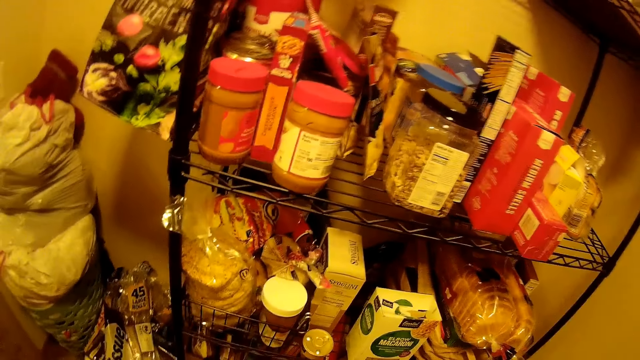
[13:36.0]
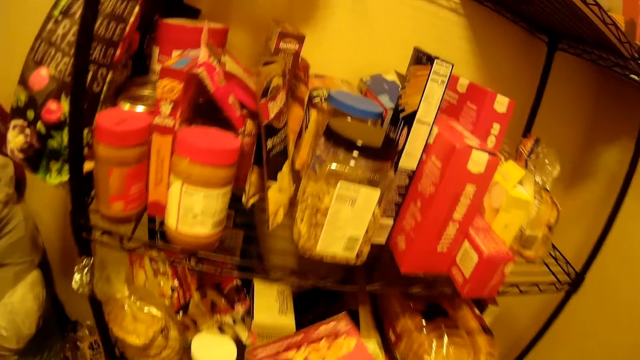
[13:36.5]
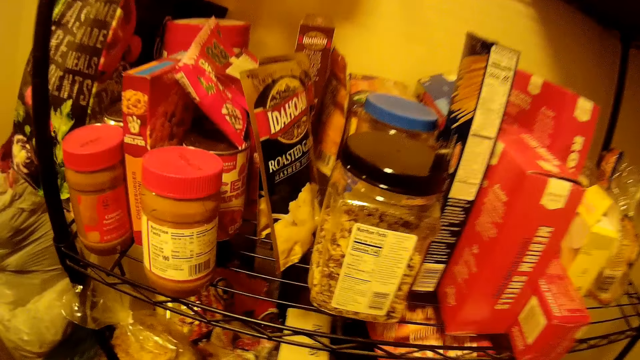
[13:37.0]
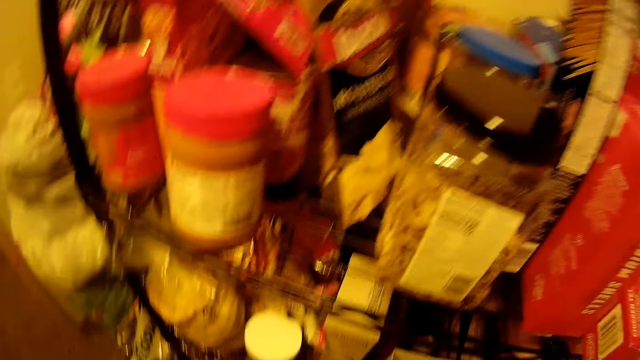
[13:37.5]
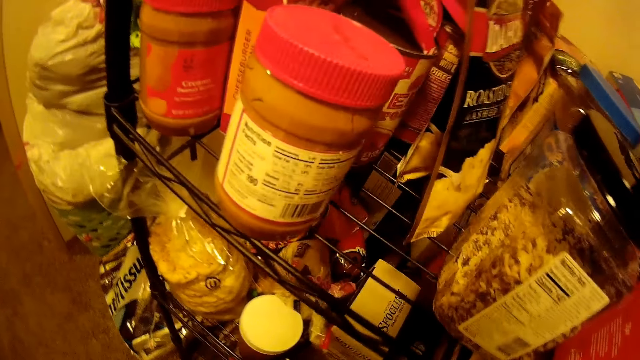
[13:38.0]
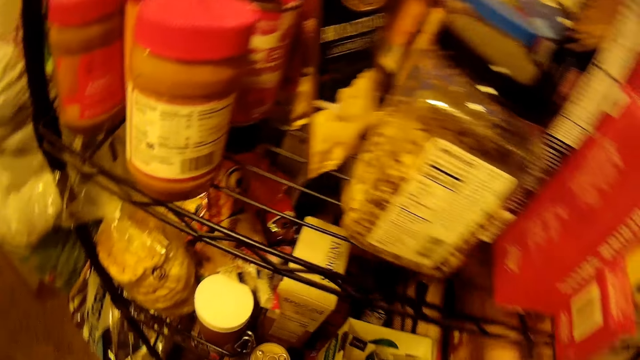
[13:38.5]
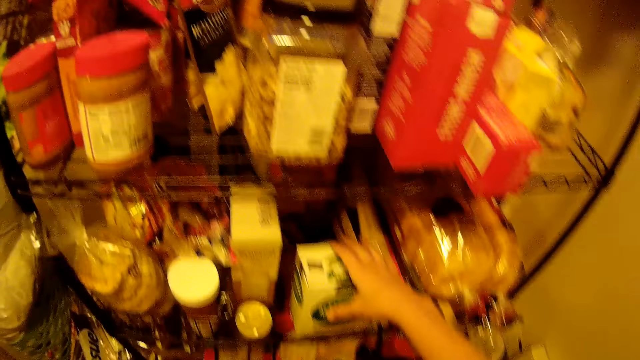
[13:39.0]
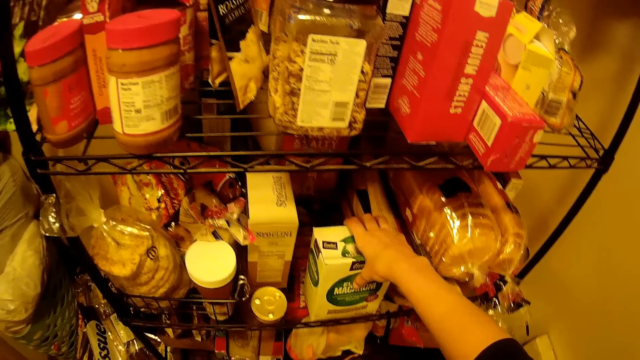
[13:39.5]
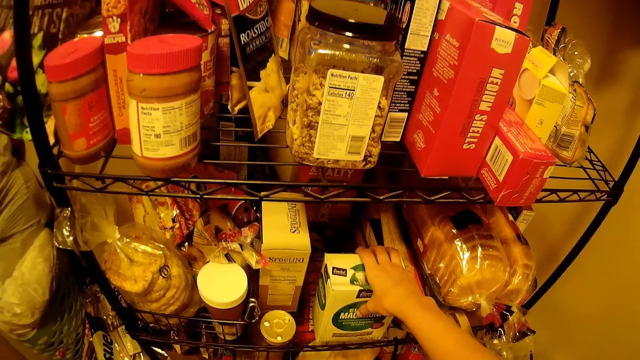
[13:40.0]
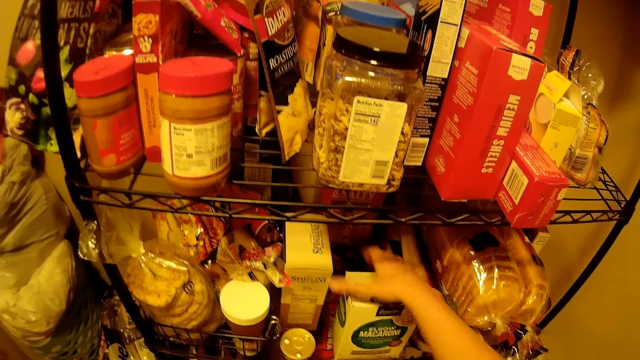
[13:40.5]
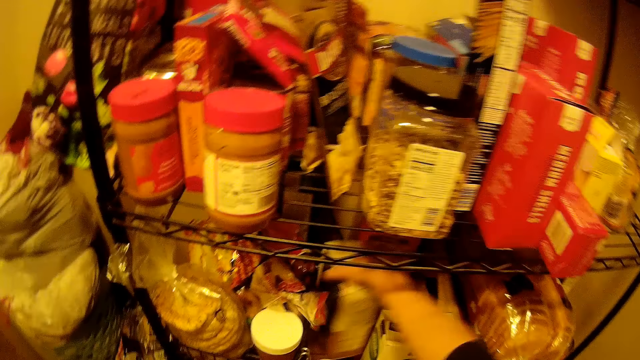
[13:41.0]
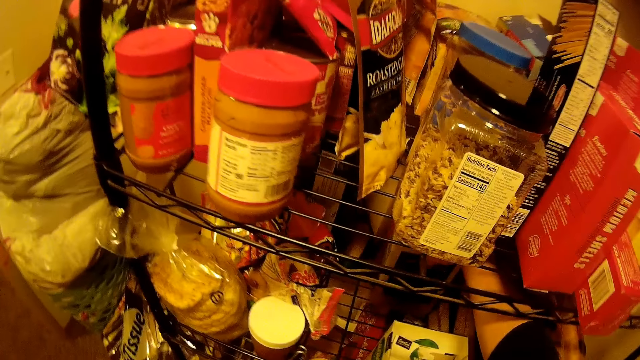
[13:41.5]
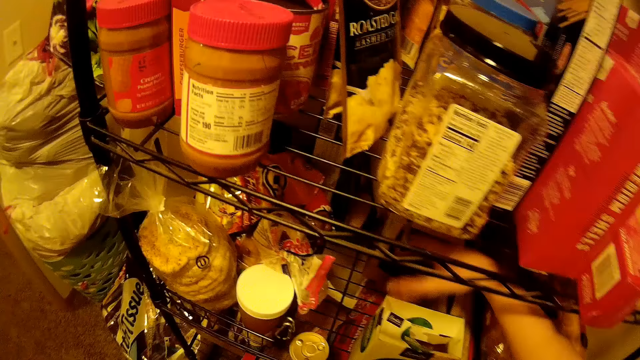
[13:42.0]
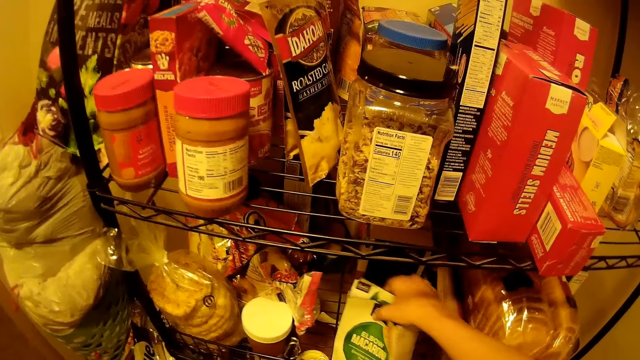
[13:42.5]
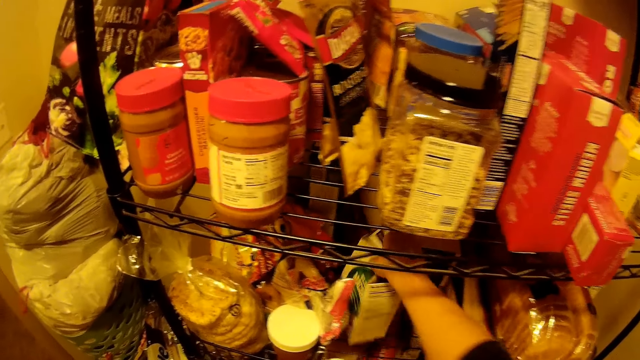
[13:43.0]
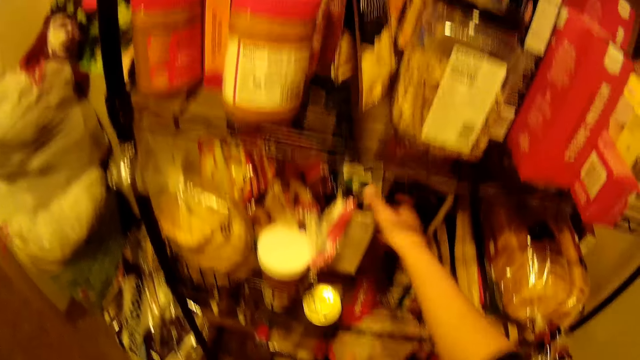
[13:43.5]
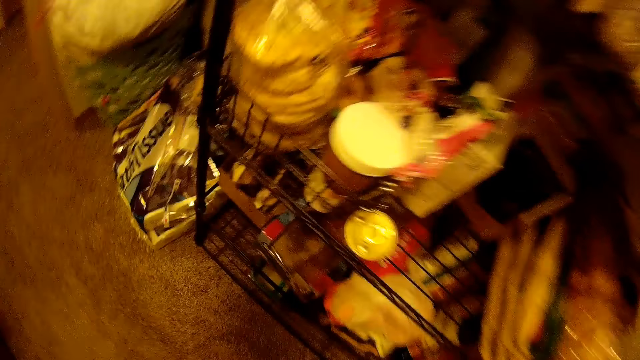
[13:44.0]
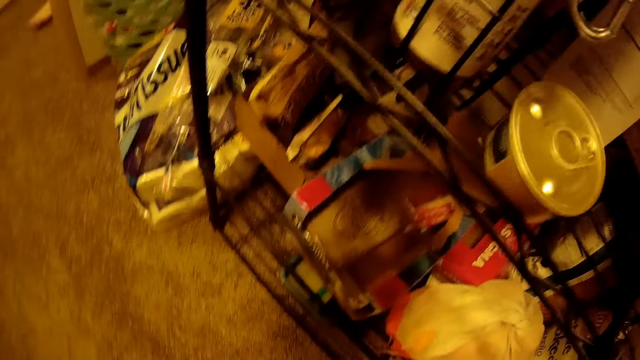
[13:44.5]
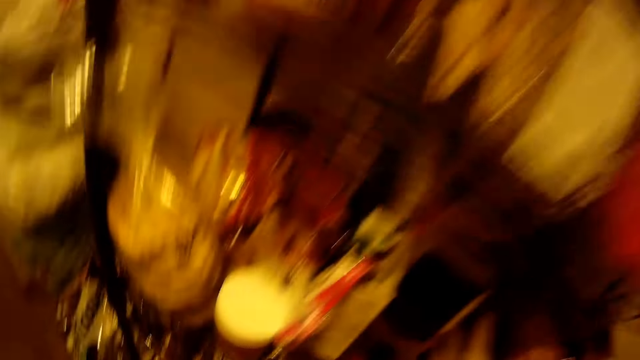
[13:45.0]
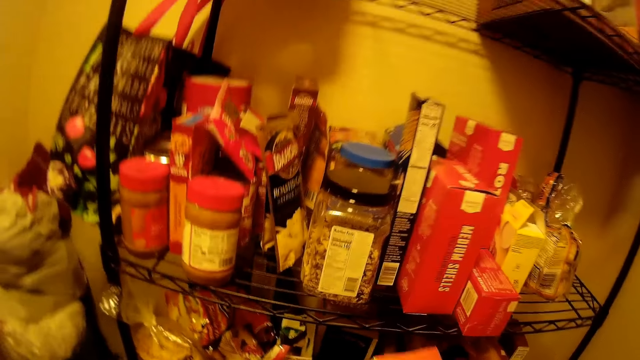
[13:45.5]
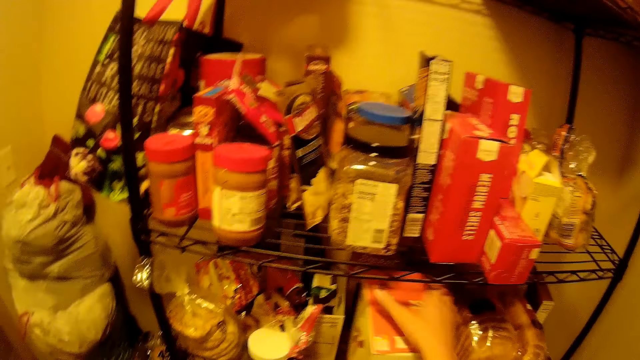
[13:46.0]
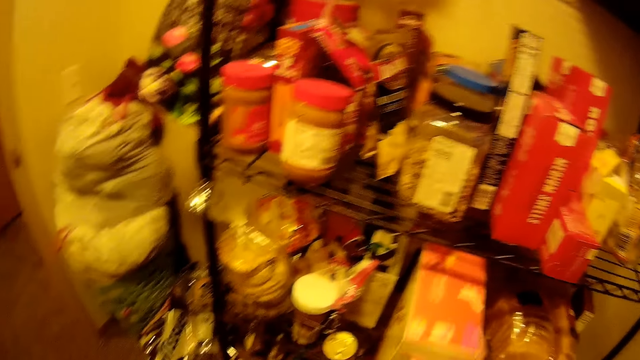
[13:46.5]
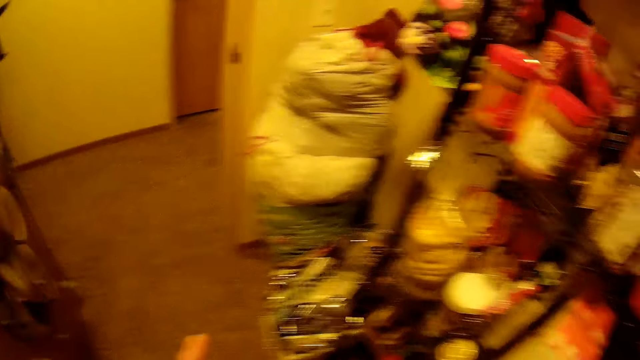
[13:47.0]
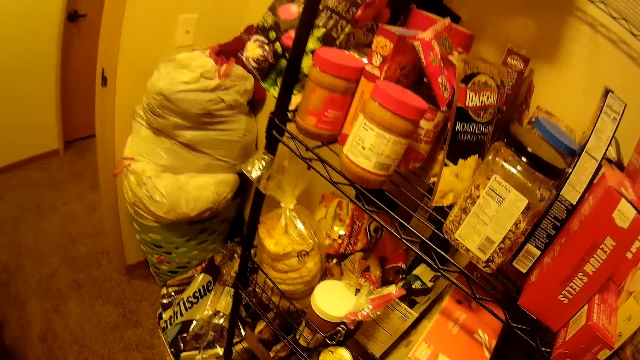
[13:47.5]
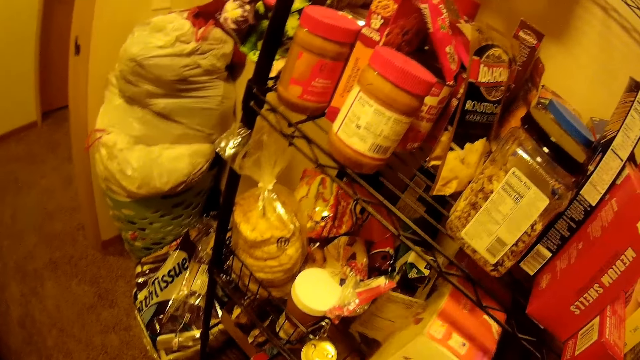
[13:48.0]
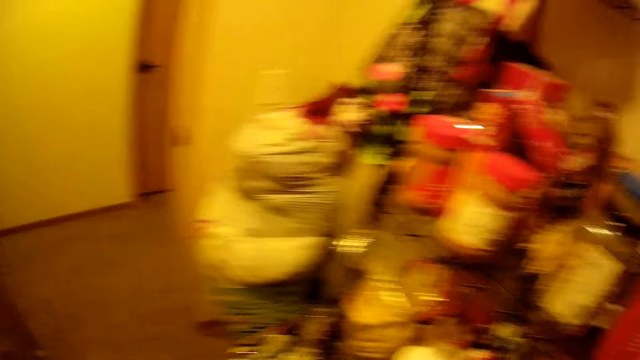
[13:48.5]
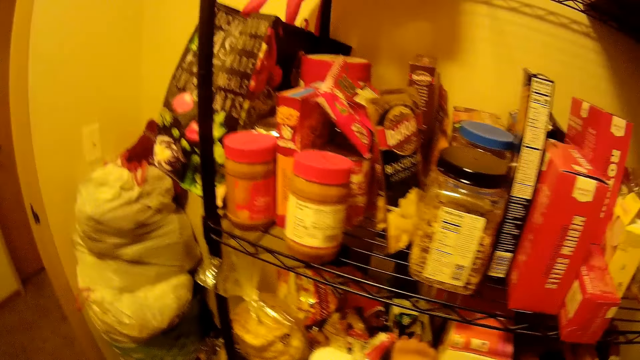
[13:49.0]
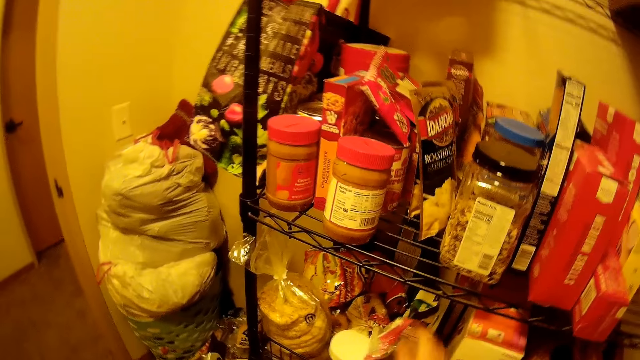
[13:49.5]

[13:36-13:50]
The camera wearer drops the box of cereal bars on the middle section of the shelf. They touch a box. They arrange boxes on the shelf. They move a box on the shelf. They move a box on the shelf again. They pick up the box of cereal on the floor. They drop the box of cereal on the middle section of the shelf.

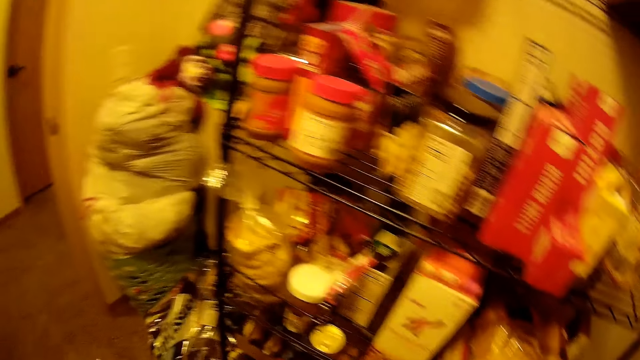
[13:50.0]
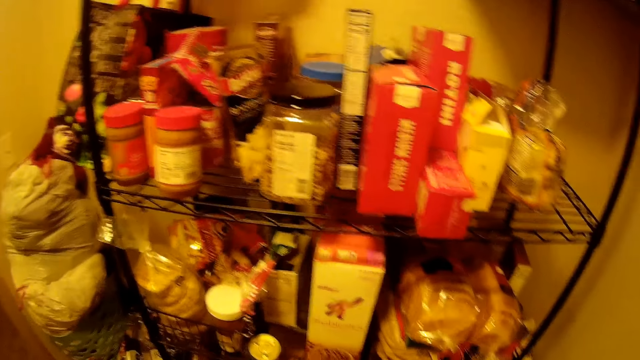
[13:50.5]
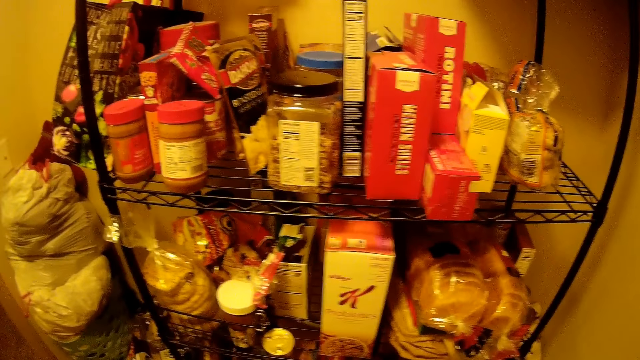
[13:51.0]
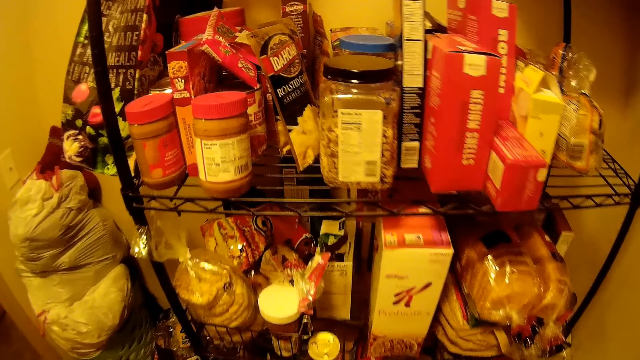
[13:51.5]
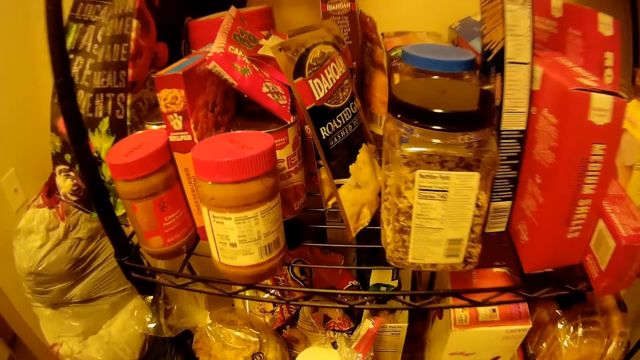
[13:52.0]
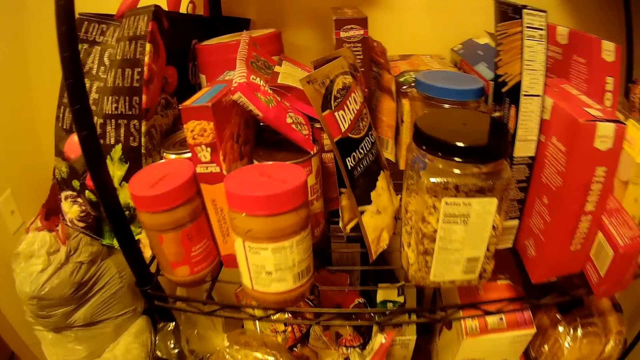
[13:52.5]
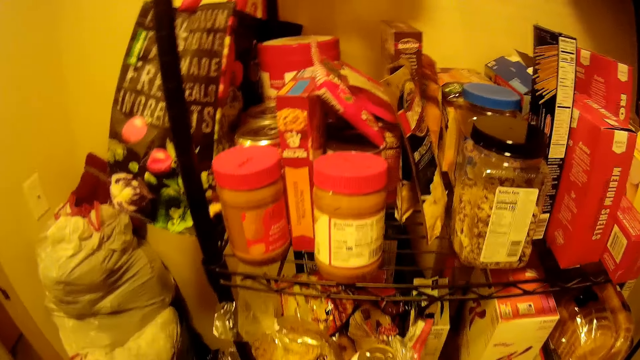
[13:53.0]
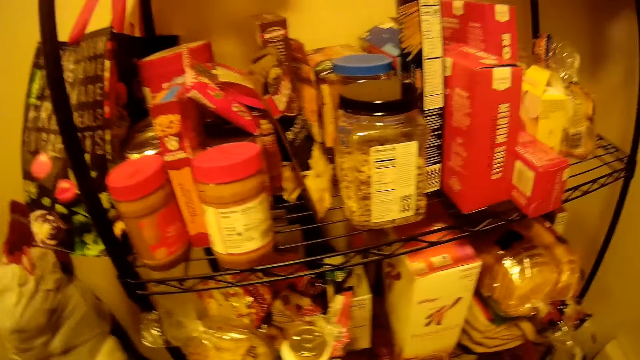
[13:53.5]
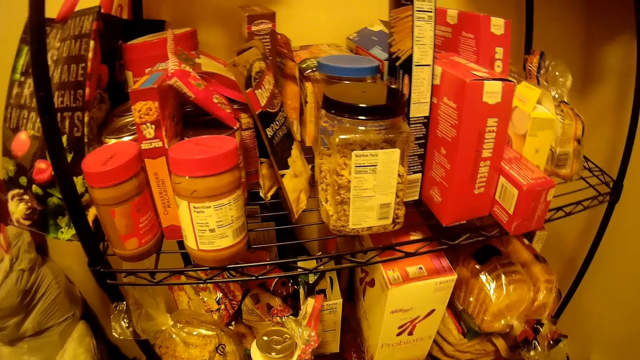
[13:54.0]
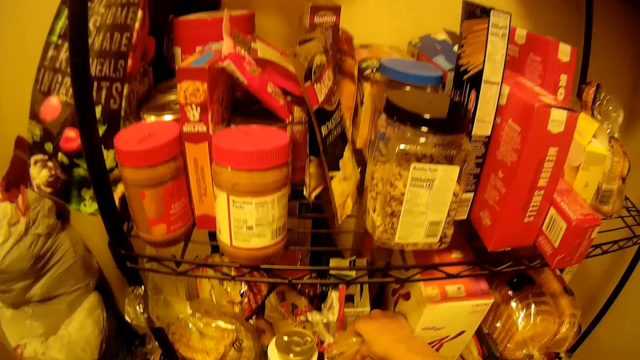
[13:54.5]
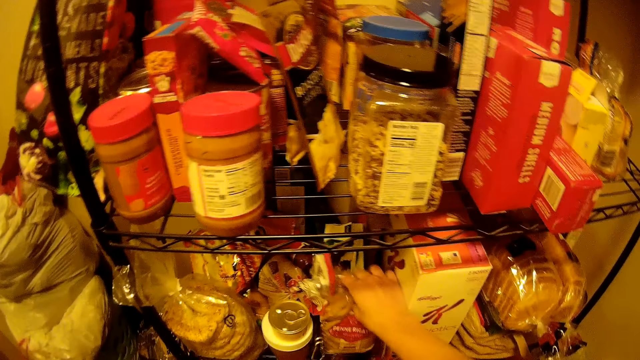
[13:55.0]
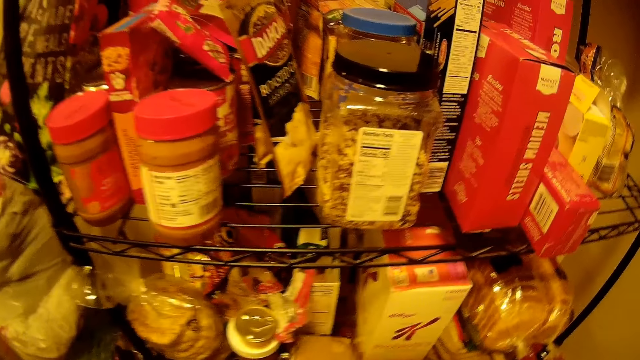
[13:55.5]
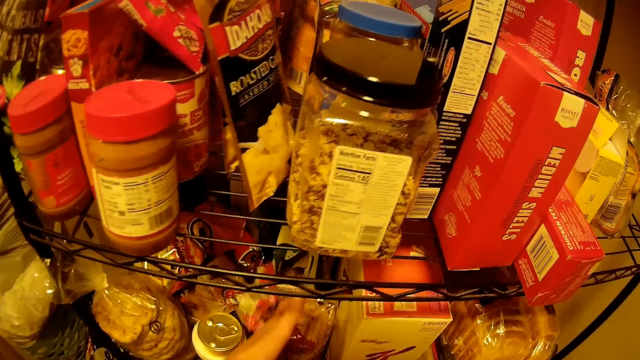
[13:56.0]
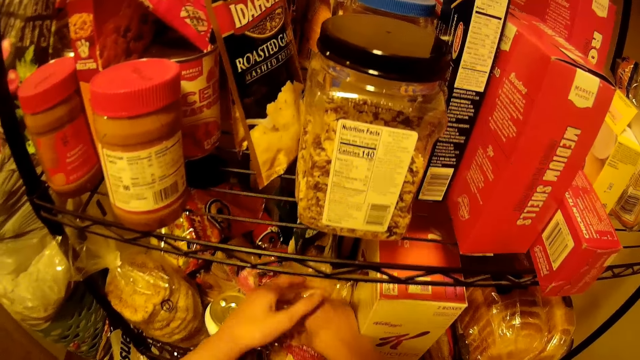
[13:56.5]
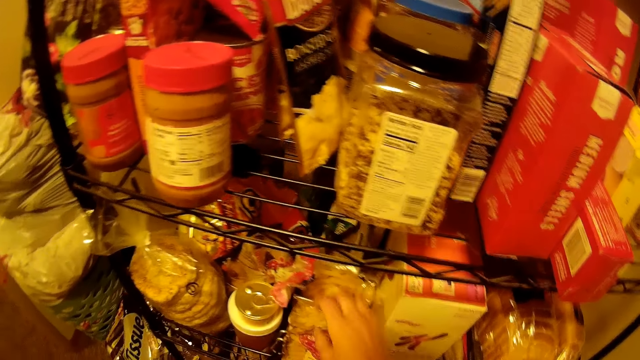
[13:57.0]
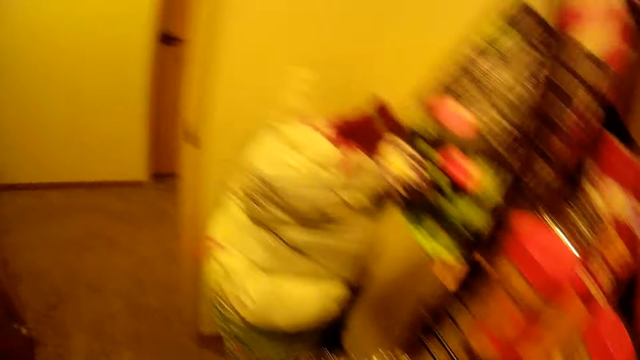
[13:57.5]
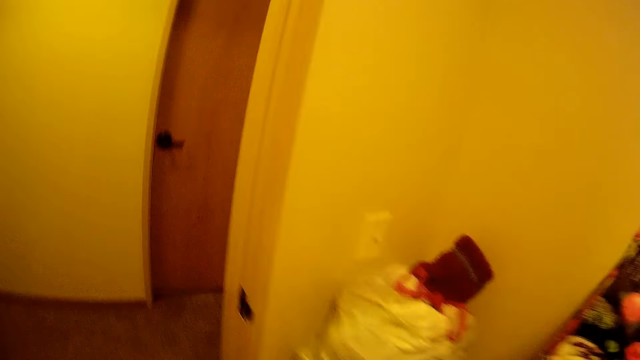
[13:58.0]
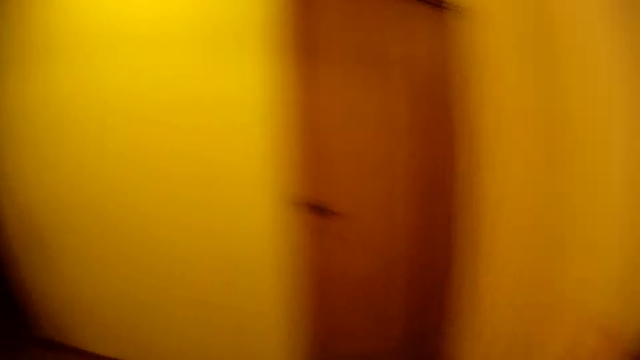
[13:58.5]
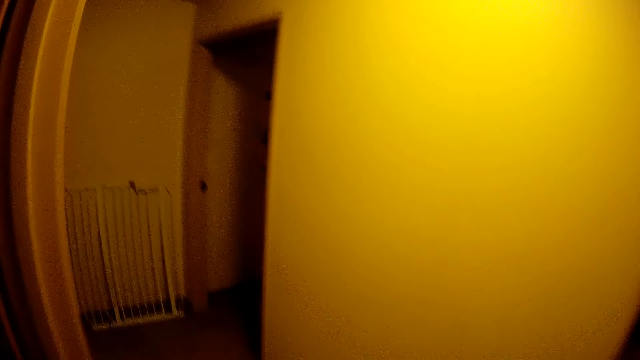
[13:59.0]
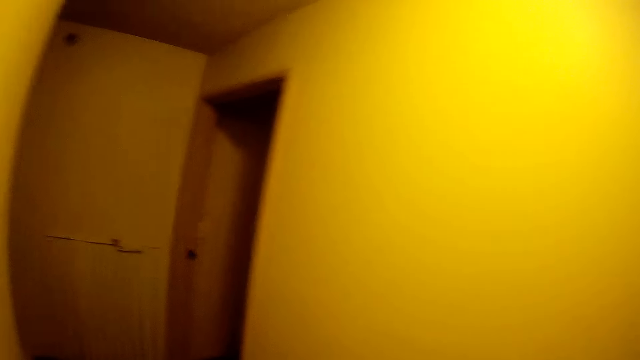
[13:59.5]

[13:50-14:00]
The camera wearer drops packs of pasta on the middle section of the shelf. They walk away from the rack. They turn off the light in the pantry. They walk out of the pantry.
